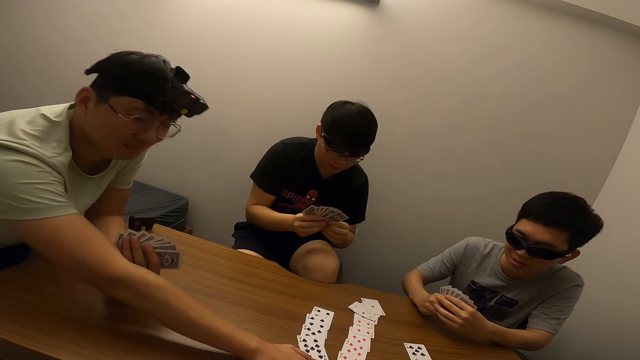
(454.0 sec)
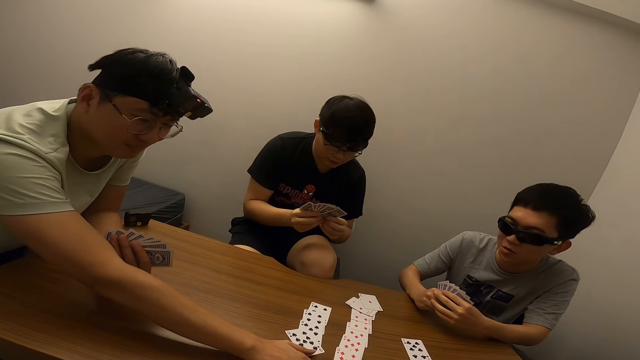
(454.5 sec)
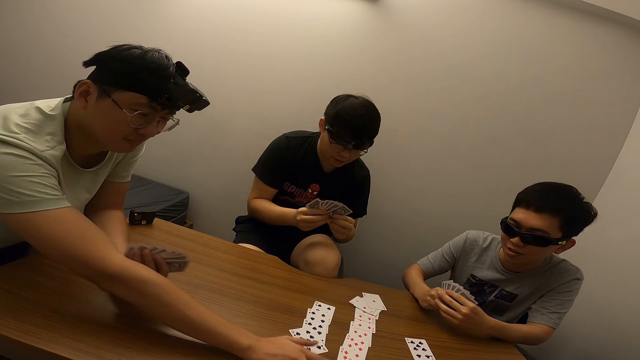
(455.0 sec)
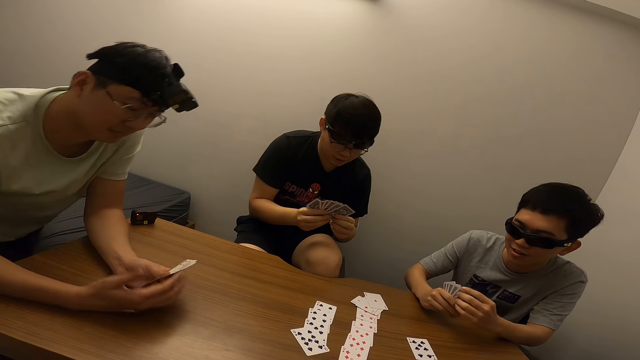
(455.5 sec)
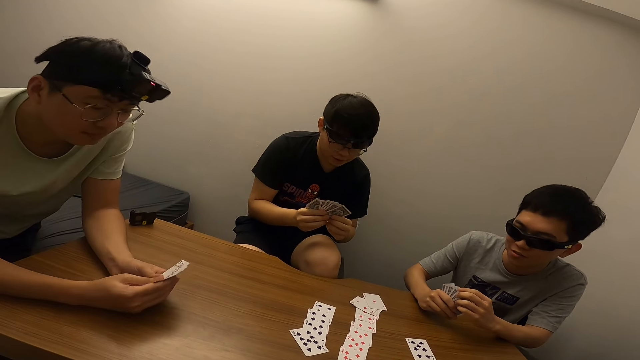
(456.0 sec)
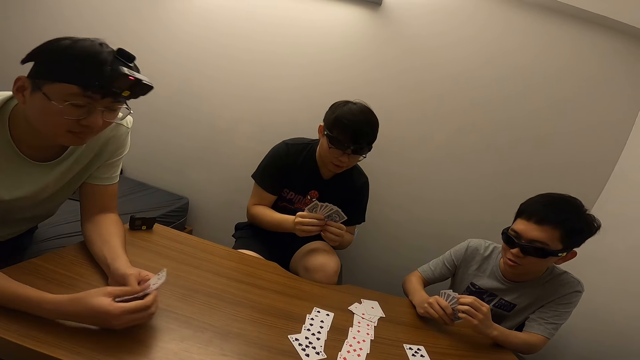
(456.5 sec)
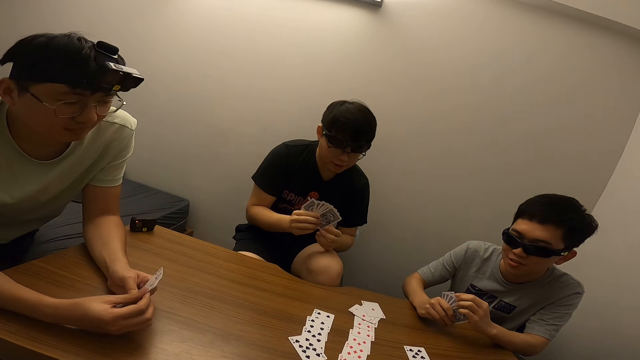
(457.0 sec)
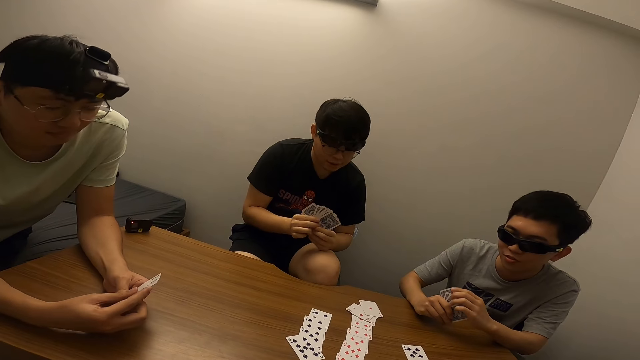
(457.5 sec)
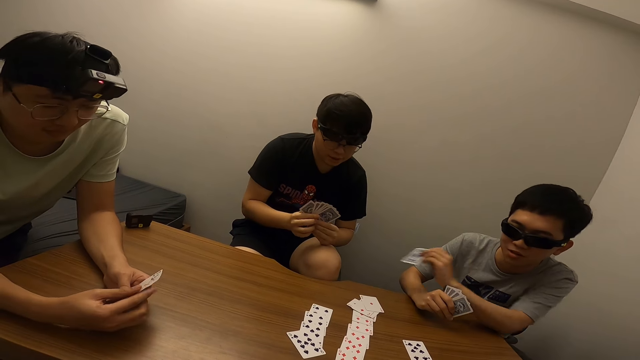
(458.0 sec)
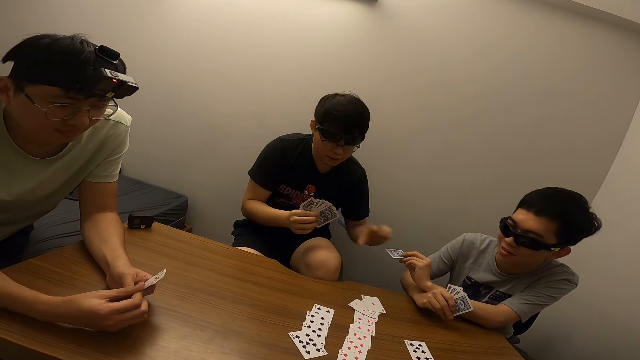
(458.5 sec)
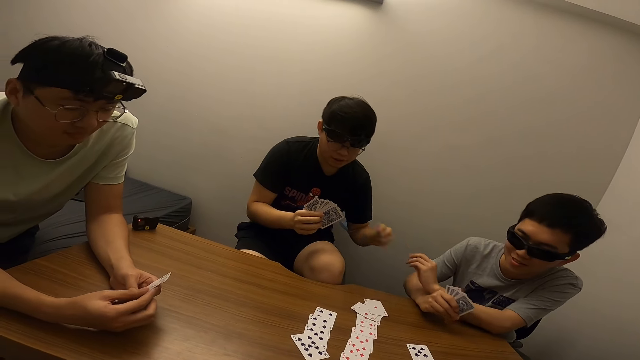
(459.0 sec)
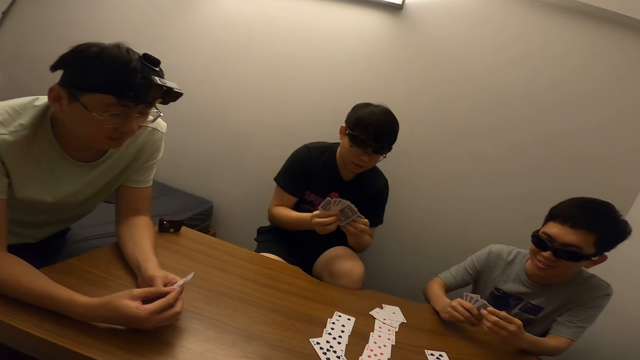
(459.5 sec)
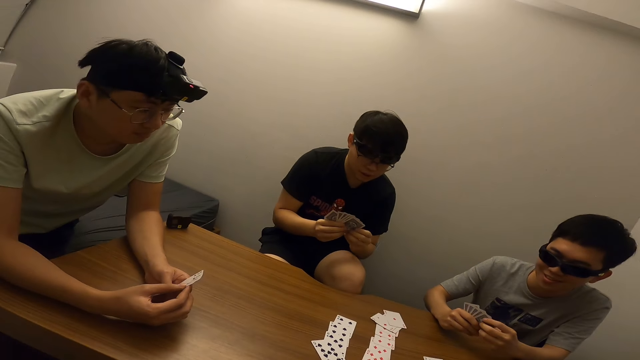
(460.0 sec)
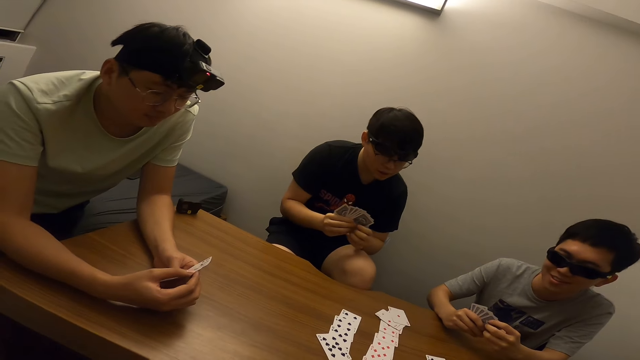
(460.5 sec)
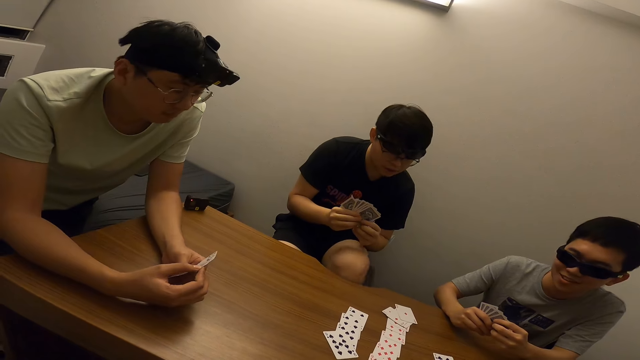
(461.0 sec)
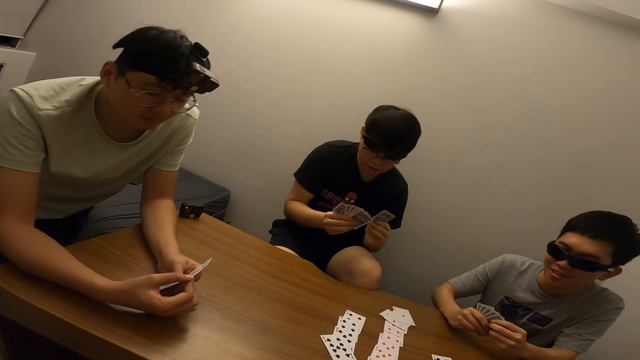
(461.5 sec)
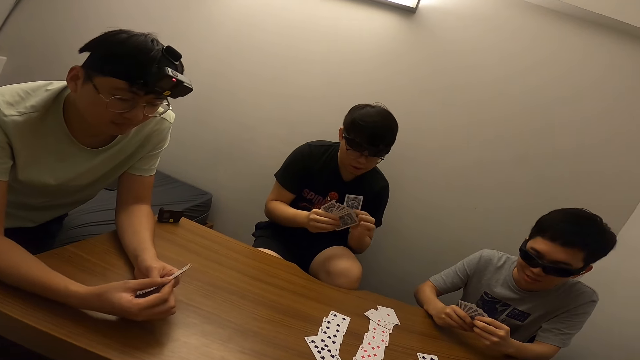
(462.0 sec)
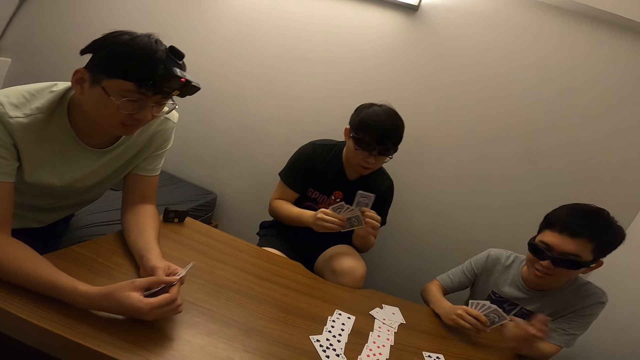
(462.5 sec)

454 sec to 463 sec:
A man touches the card on the table with his right hand and raises his hand towards the table. Another man interacts with a third man. The first man withdraws his hand from the table. The second man passes the card in his left hand to the third man.

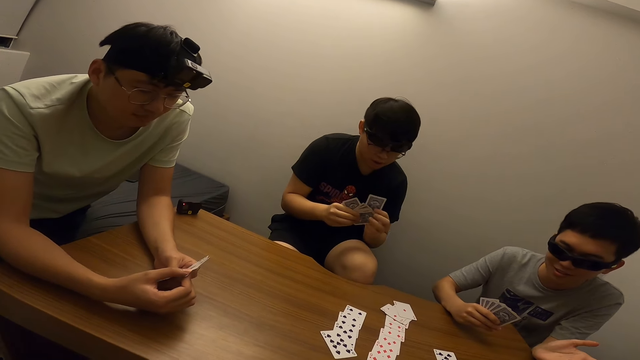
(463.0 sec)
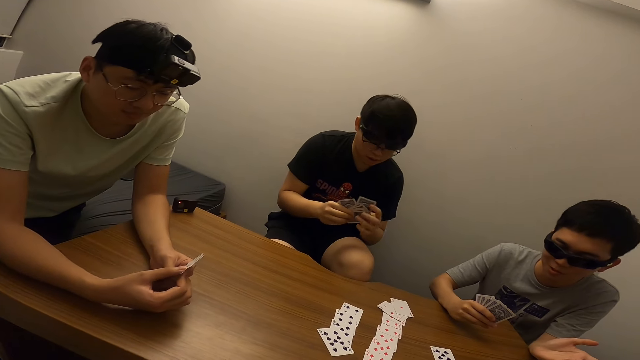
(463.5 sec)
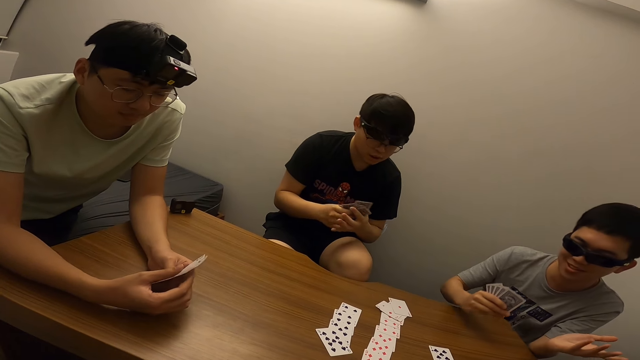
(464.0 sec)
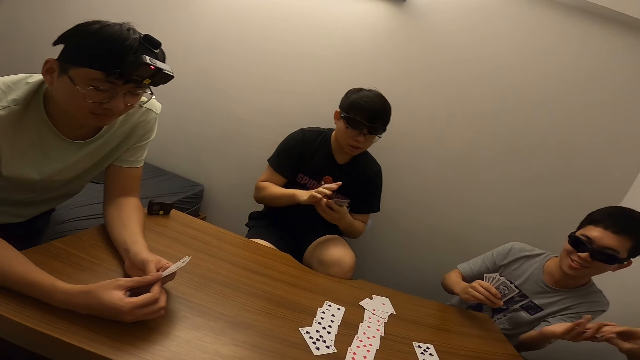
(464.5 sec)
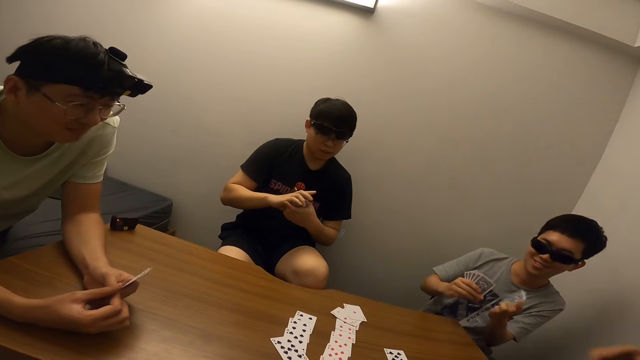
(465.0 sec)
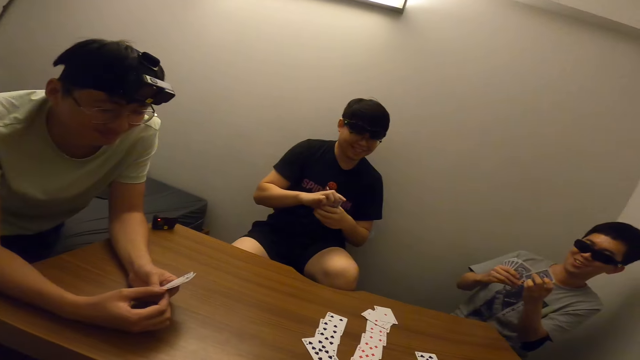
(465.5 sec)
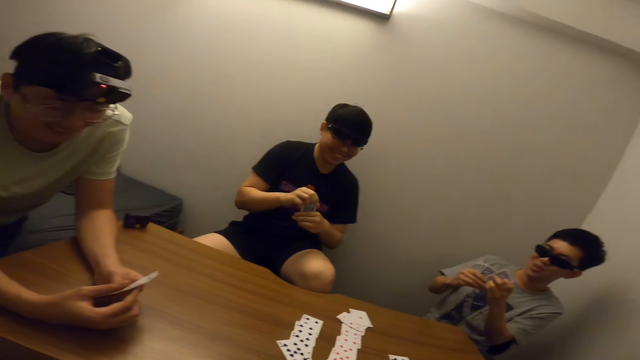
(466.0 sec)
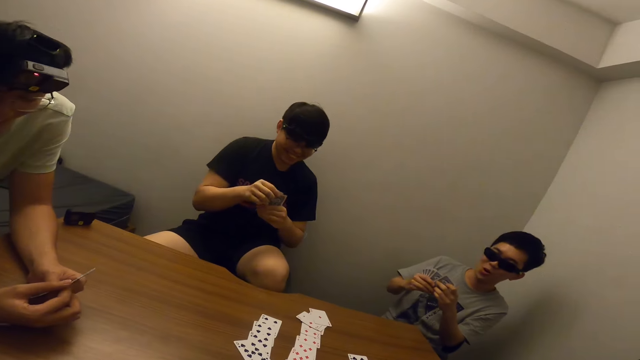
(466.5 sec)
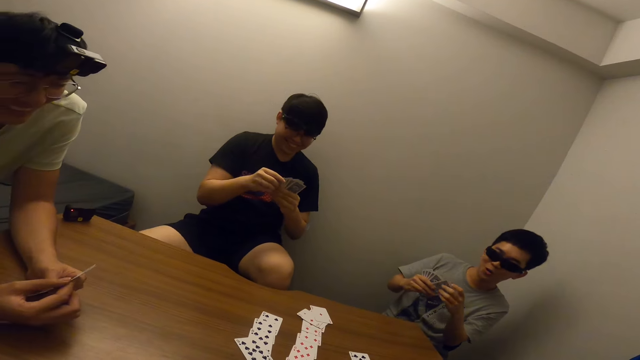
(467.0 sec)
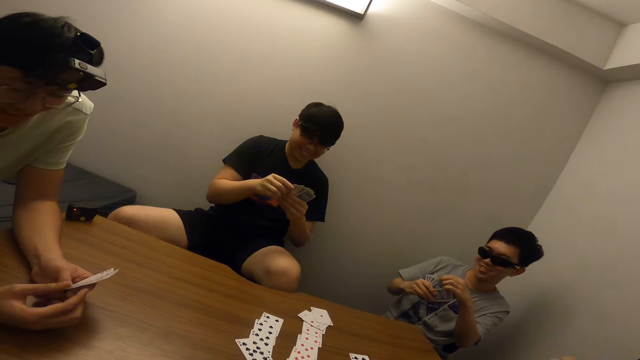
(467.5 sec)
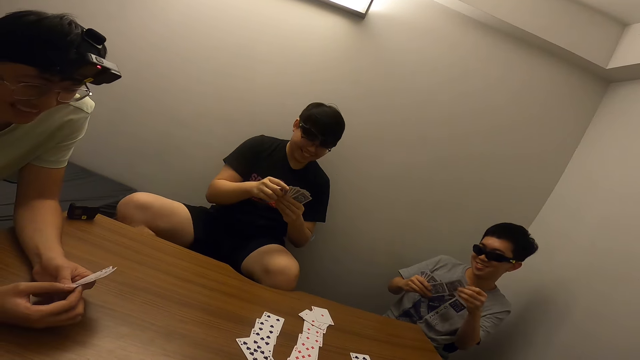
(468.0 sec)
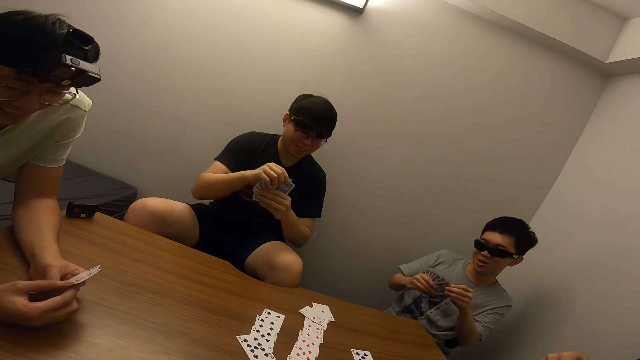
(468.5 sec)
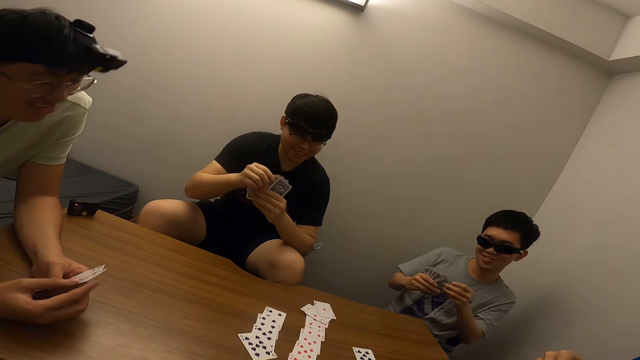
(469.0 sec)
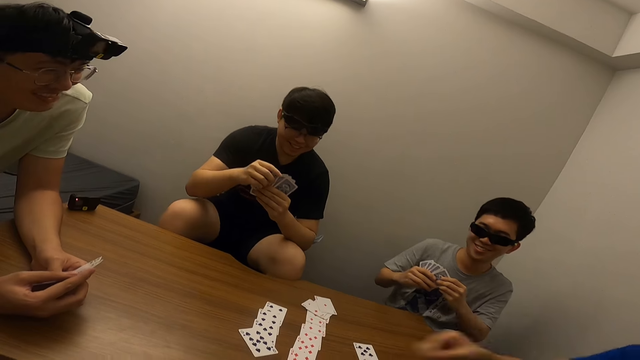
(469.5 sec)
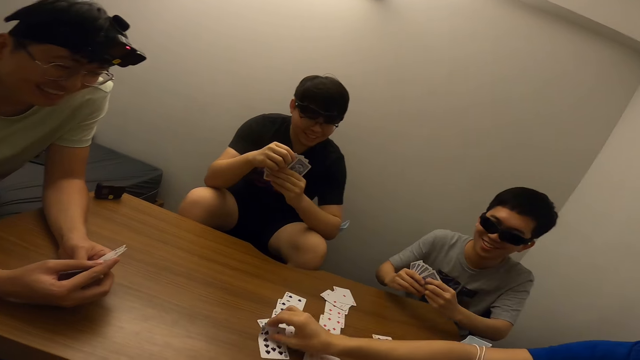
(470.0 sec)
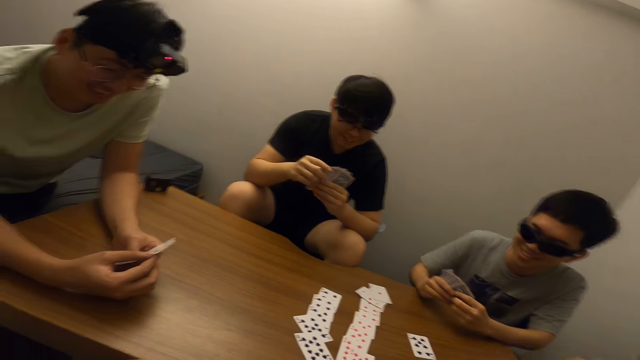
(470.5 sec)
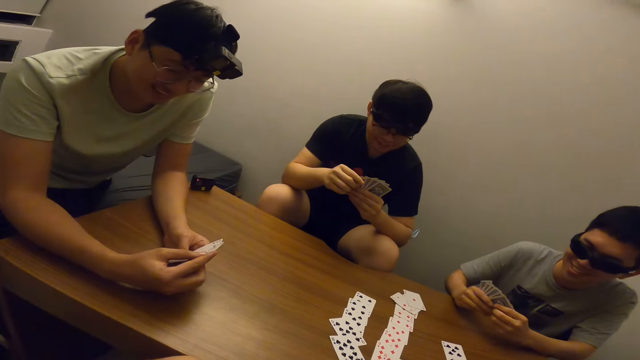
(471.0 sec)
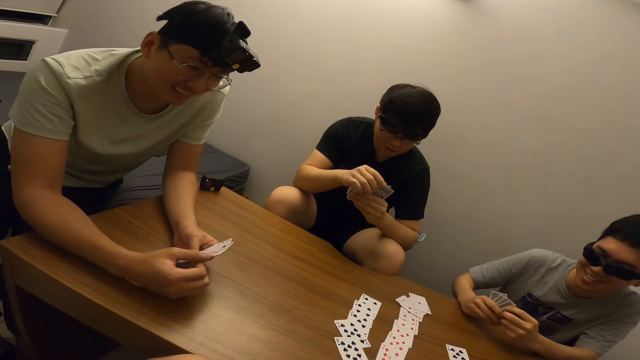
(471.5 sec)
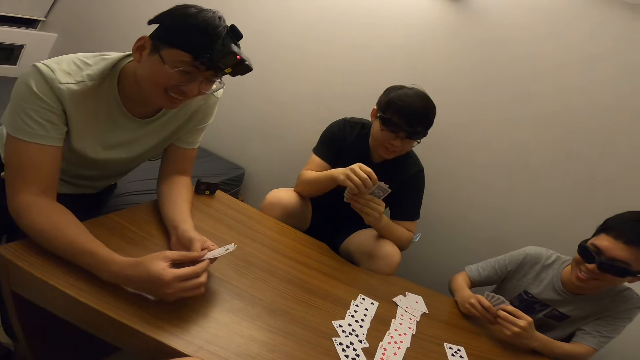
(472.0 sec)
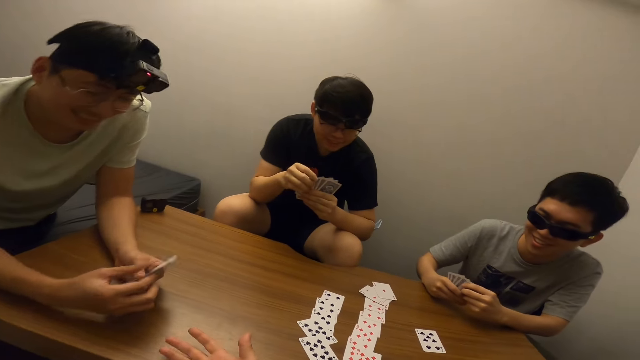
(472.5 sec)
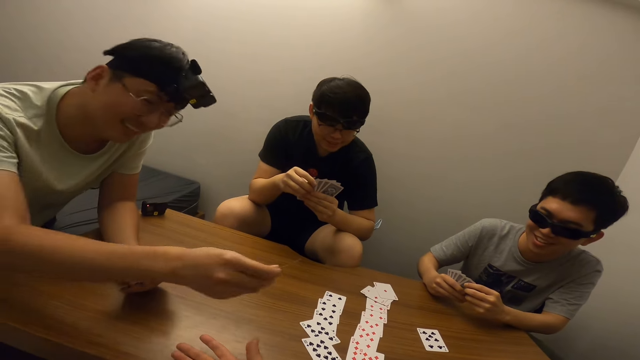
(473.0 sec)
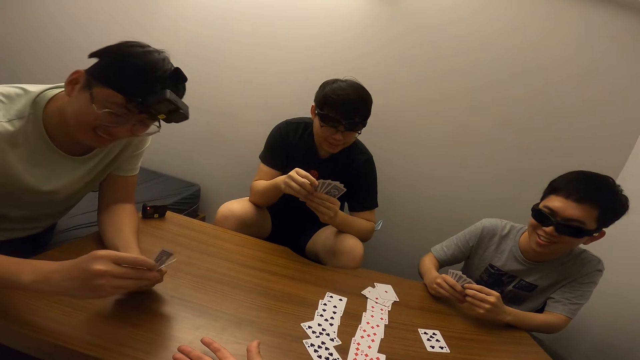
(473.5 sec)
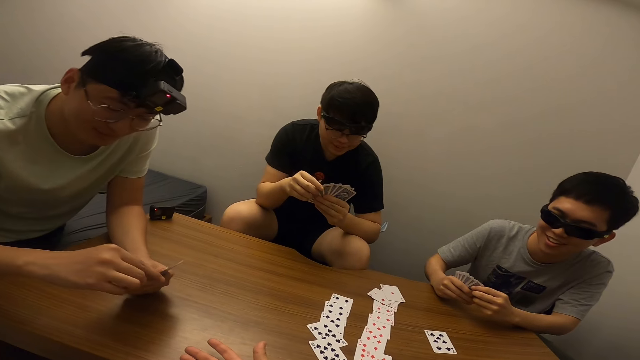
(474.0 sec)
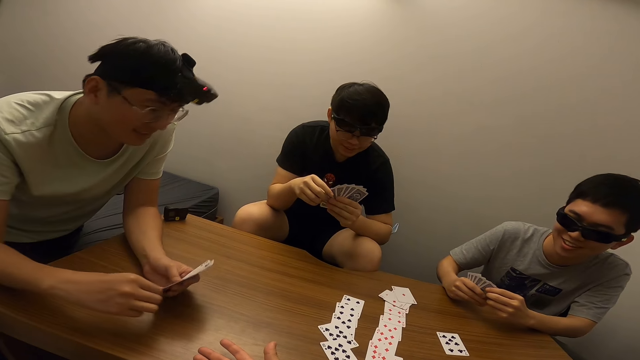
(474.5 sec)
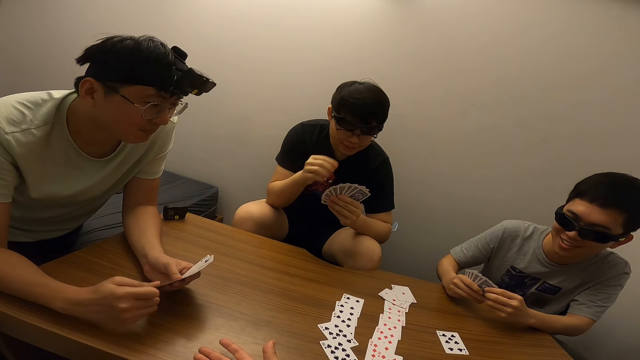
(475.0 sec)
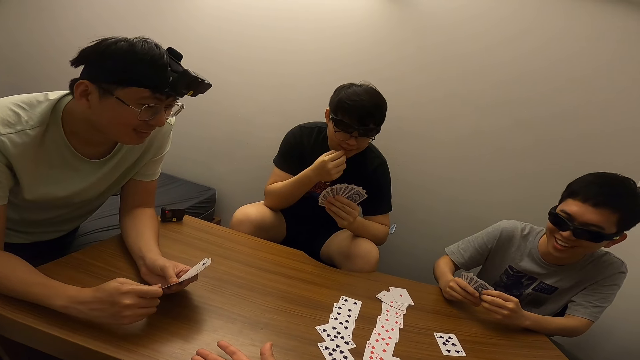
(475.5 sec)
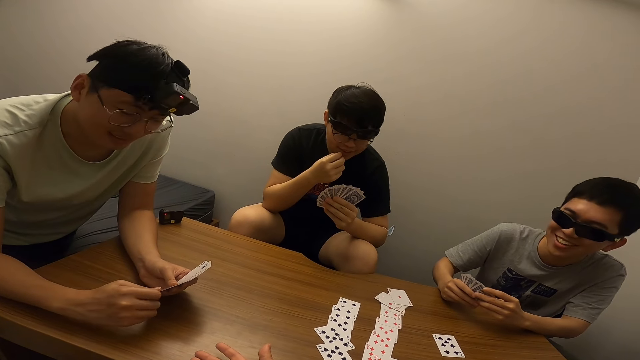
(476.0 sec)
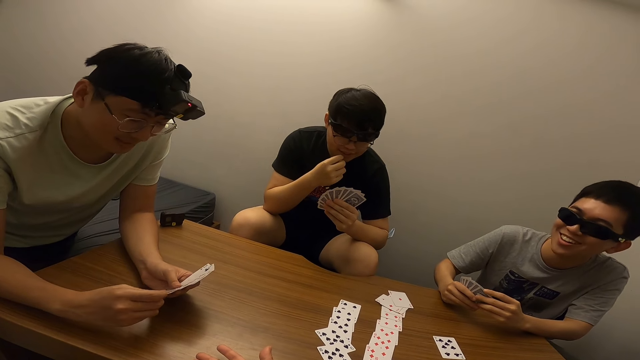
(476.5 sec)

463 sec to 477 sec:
A man stretches his left hand towards another man. The other man passes a card to the first man. The camera wearer places the card in his right hand on the table.
